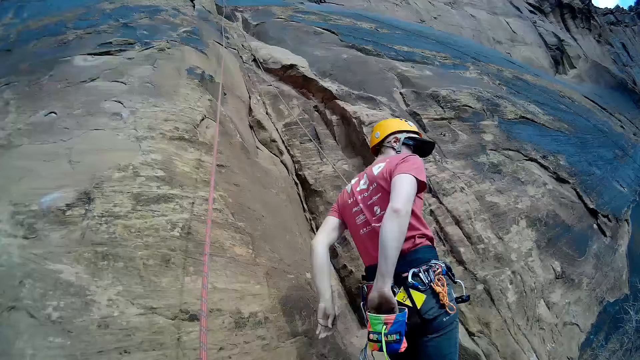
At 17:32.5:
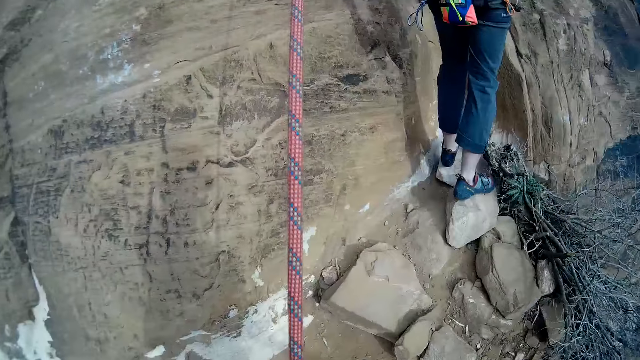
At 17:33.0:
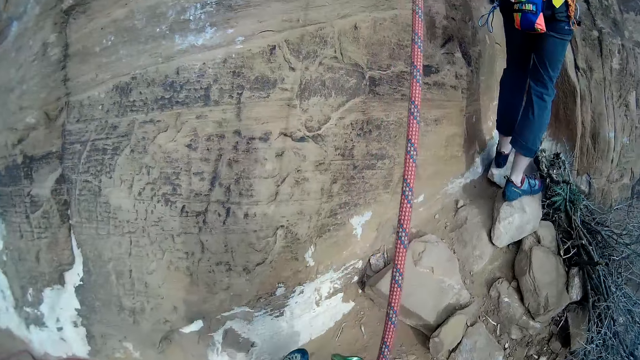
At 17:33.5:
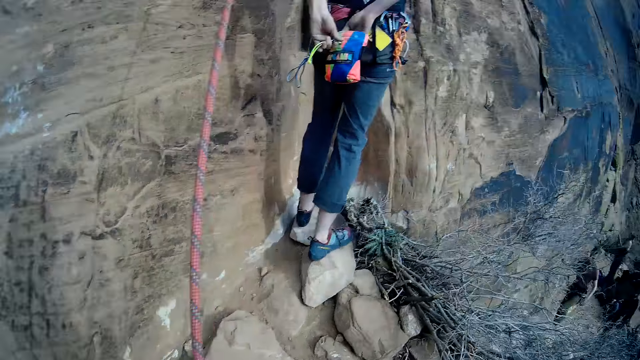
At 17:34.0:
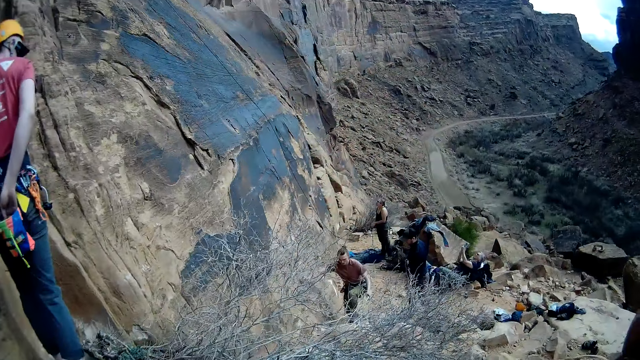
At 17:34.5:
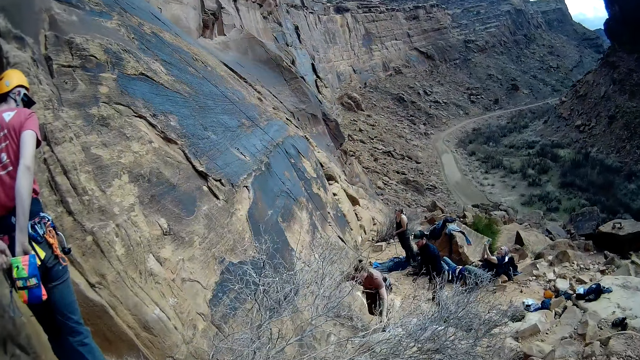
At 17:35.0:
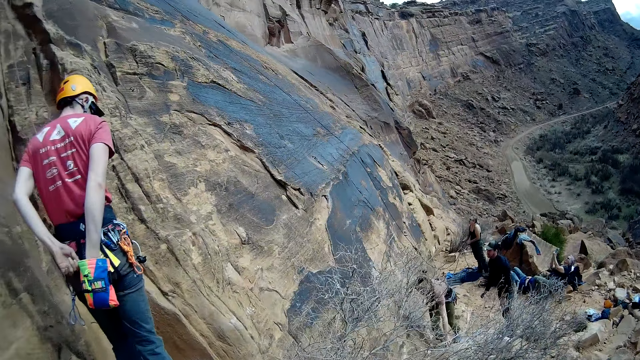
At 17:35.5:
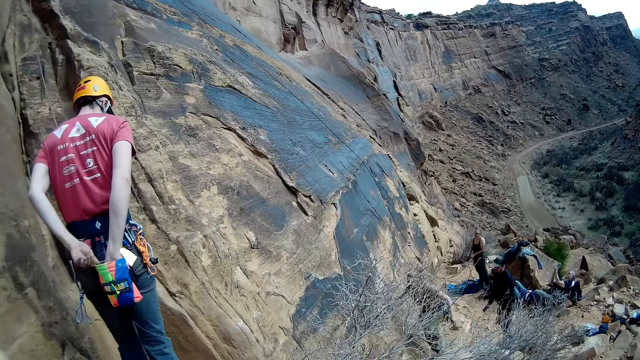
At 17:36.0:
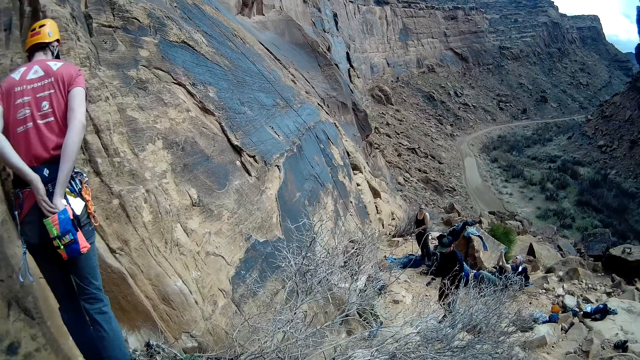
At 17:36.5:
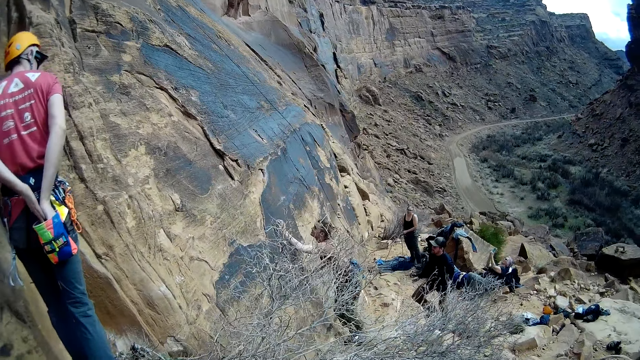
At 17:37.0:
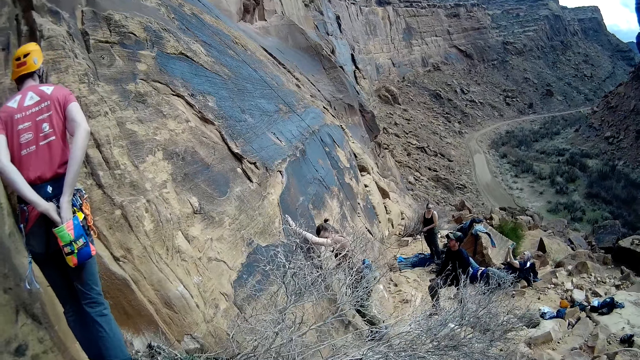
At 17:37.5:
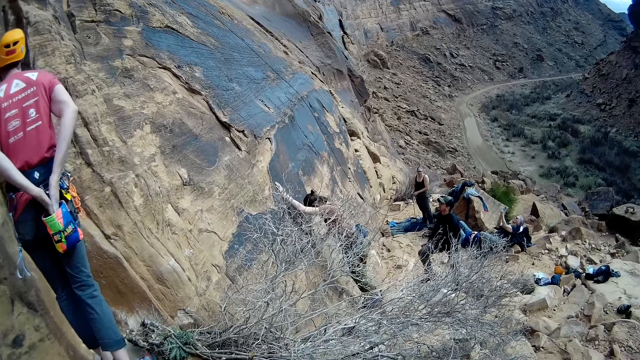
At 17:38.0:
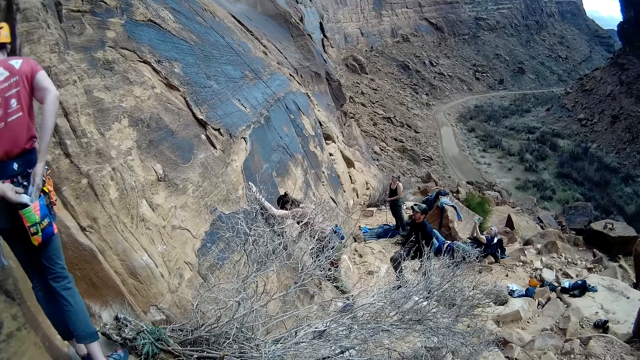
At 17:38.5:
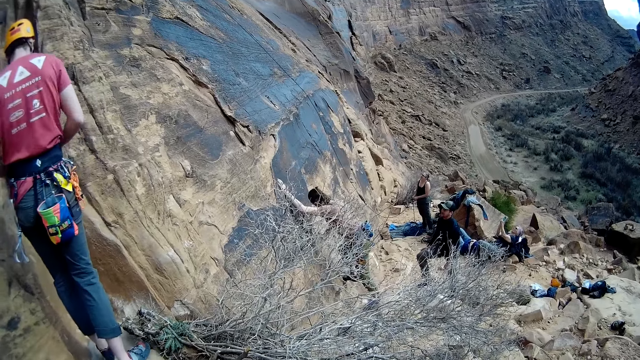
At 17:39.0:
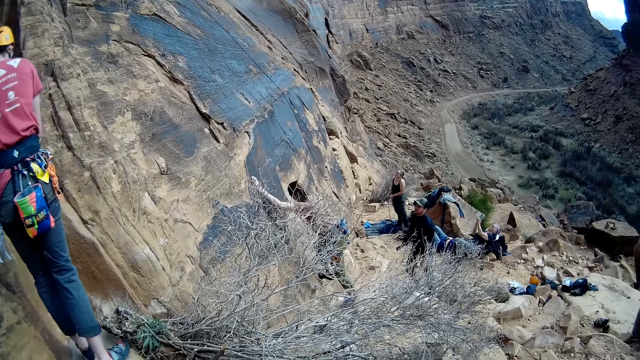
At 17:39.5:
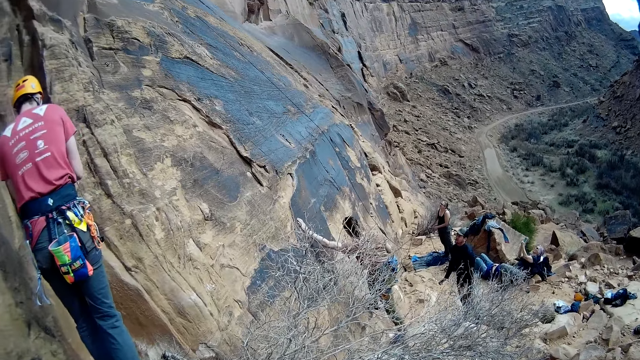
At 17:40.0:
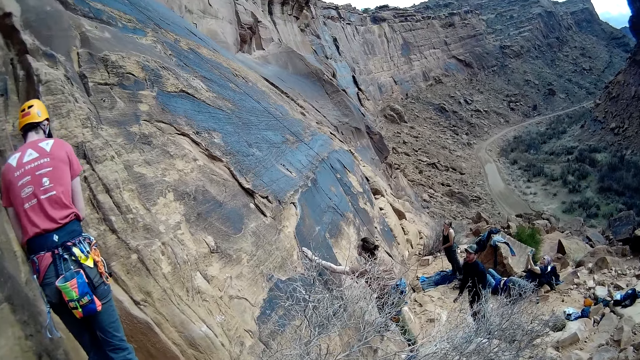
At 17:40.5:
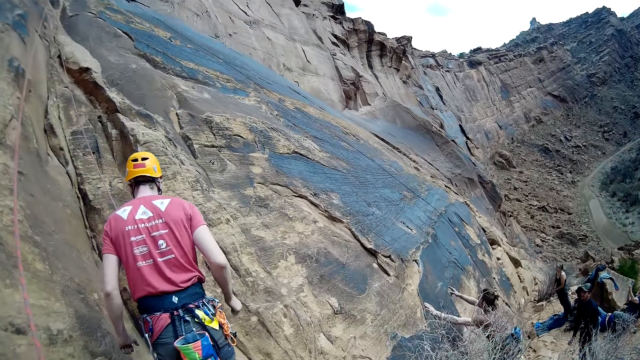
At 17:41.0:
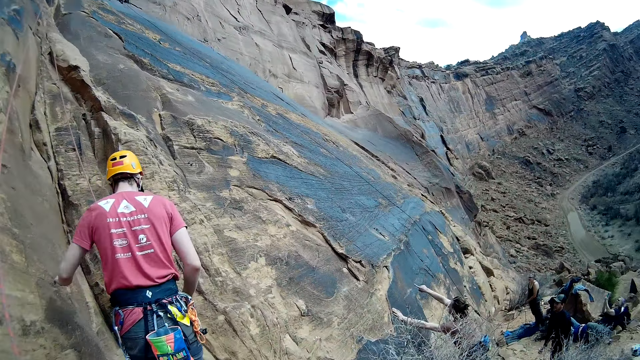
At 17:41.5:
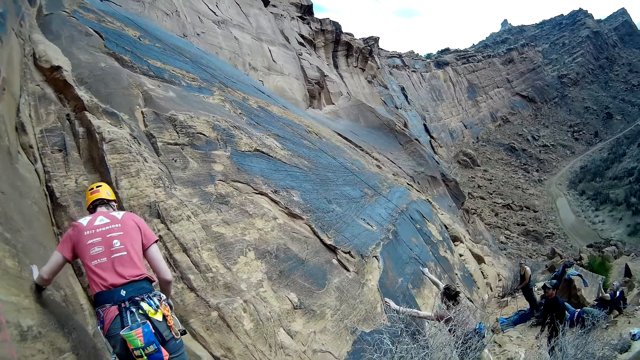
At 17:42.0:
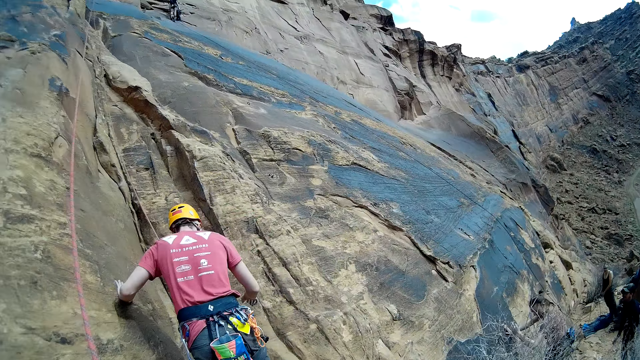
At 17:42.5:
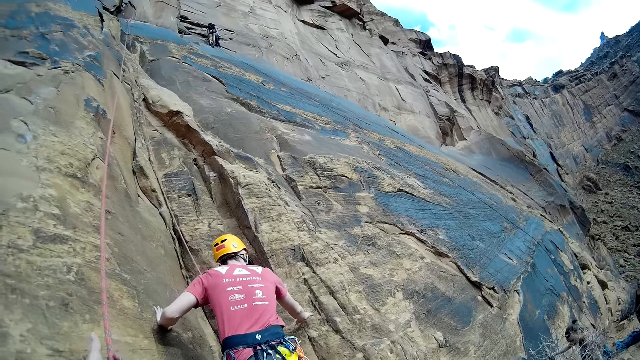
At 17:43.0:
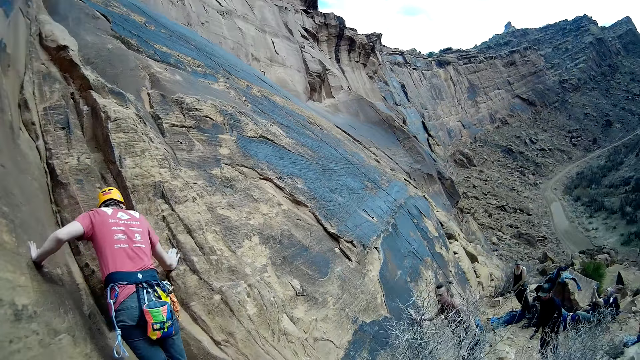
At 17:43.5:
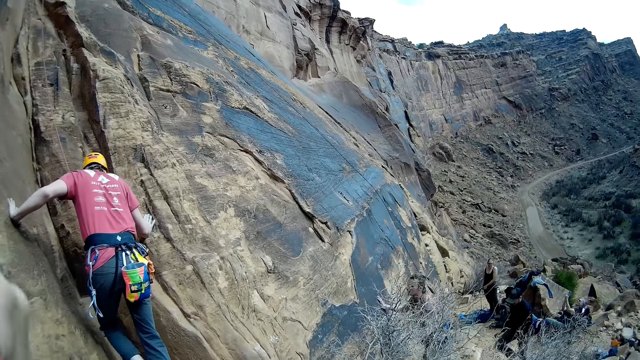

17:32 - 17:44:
A man gets items from a bag tied round his waist. The man puts hands in the bag. The camera wearer turns the camera around. The man looks to the side, looks to the cliff, rubs both hands in the bag and supports his left hand on the cliff.

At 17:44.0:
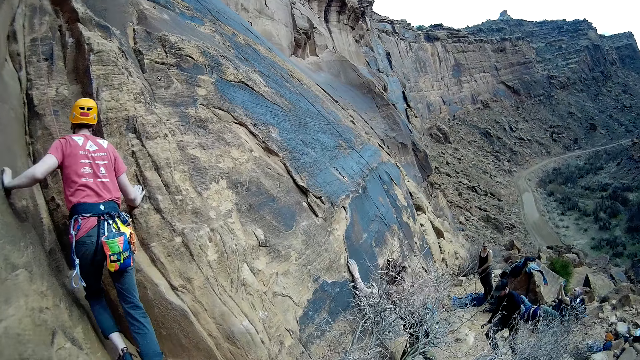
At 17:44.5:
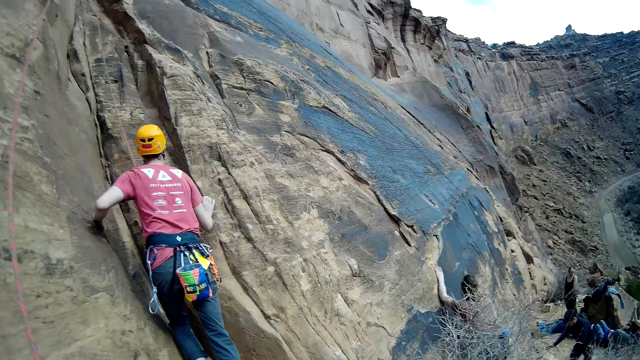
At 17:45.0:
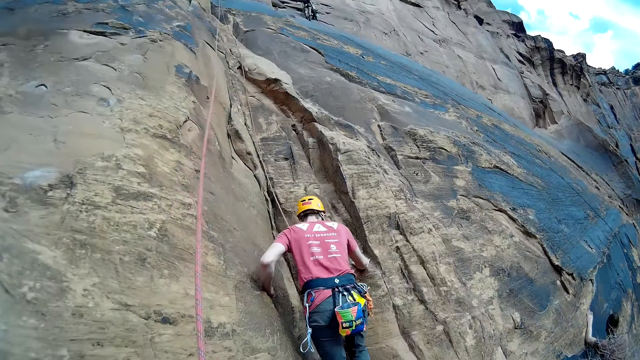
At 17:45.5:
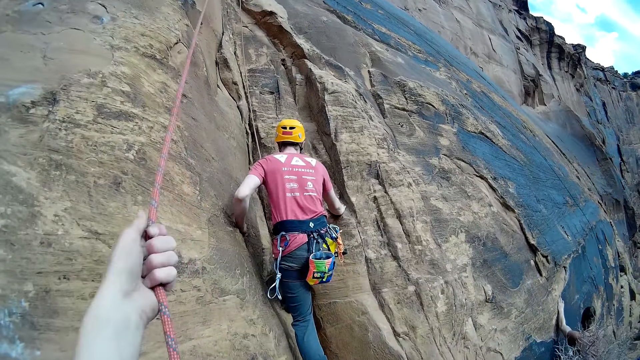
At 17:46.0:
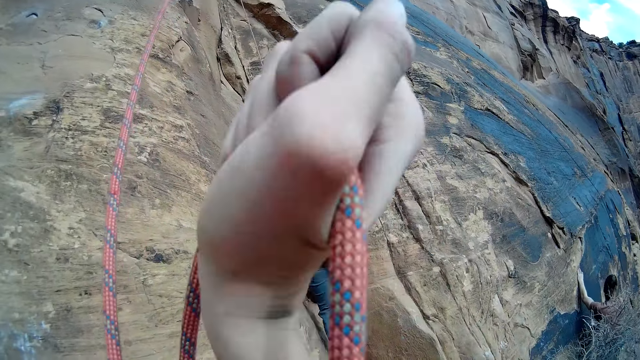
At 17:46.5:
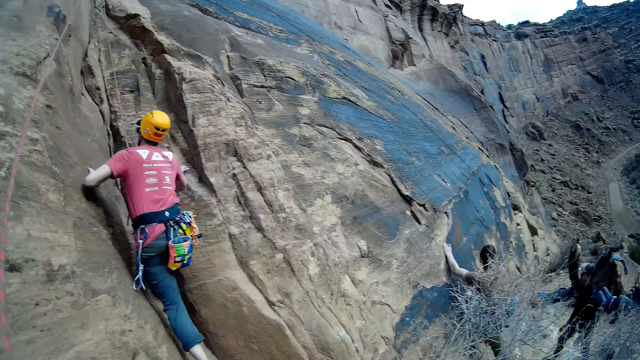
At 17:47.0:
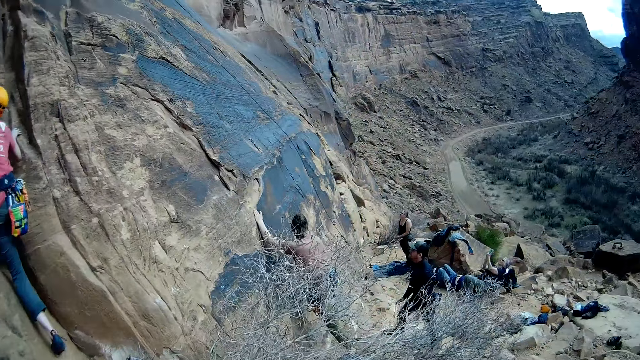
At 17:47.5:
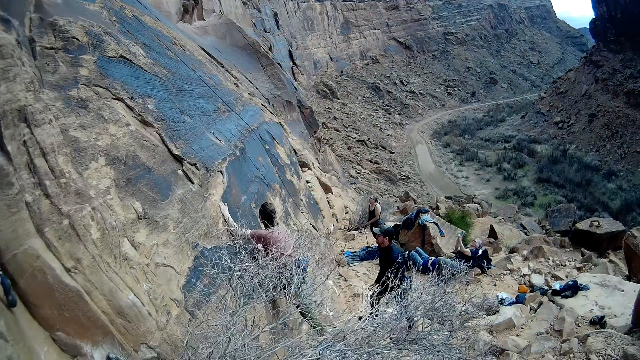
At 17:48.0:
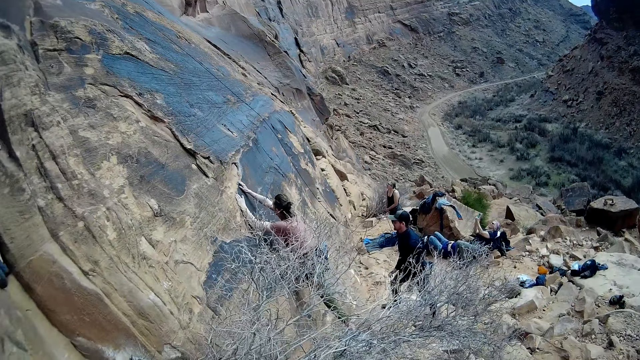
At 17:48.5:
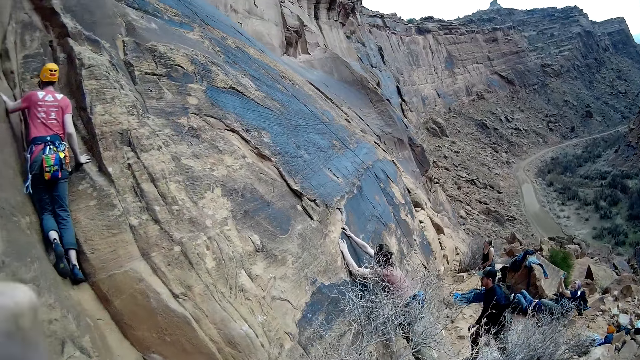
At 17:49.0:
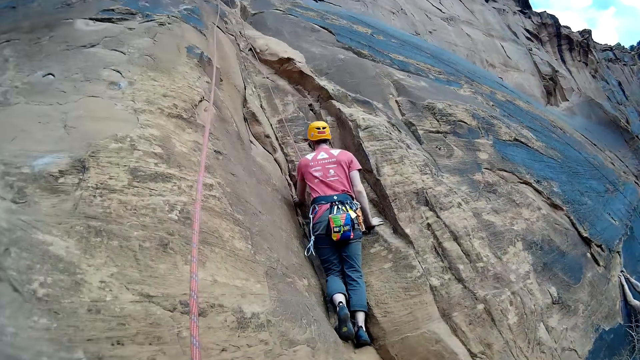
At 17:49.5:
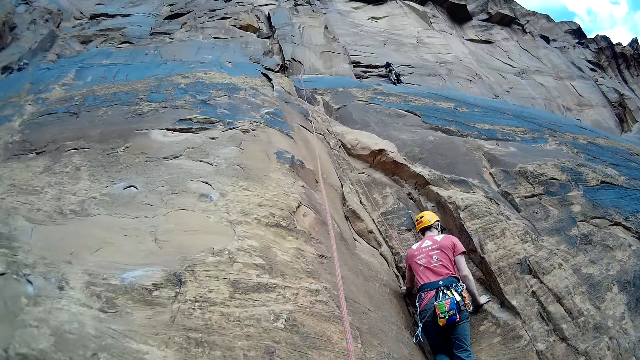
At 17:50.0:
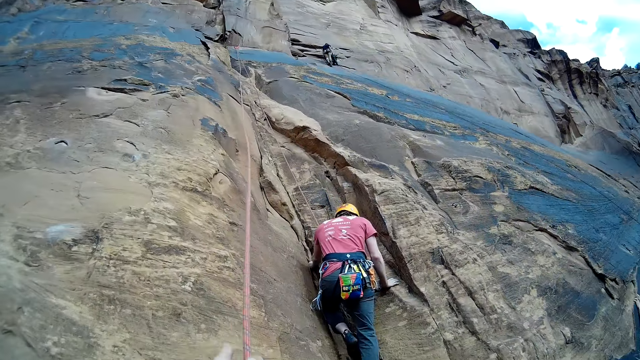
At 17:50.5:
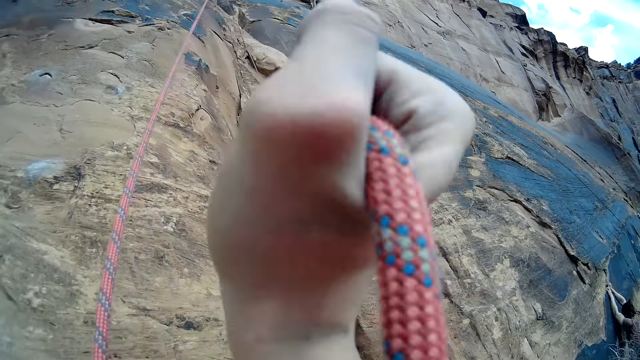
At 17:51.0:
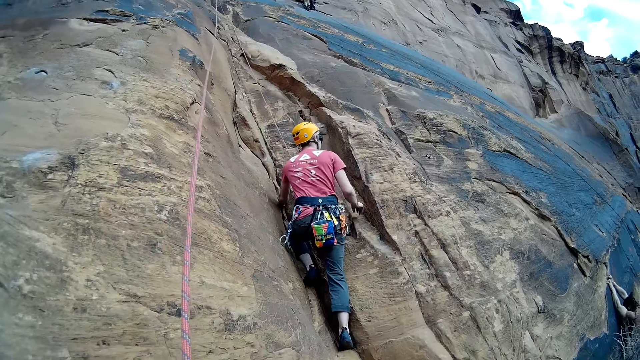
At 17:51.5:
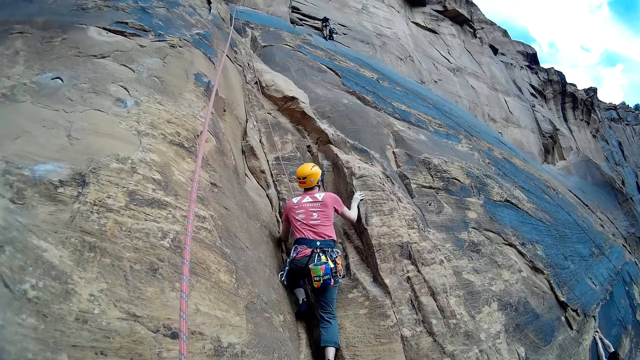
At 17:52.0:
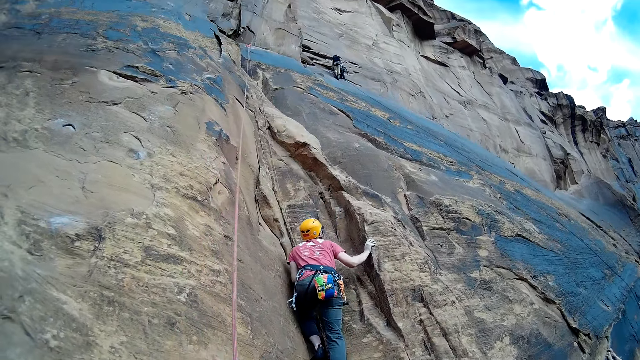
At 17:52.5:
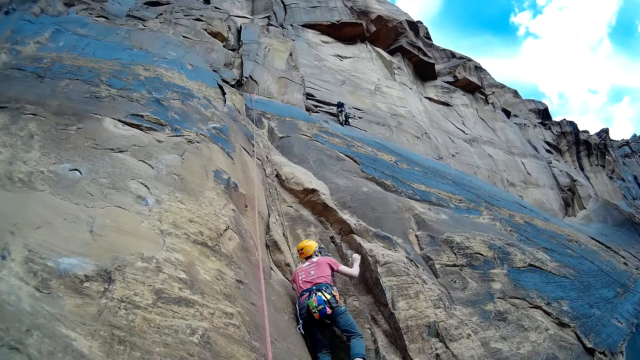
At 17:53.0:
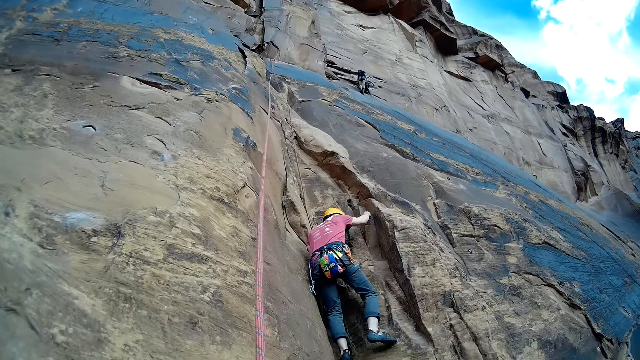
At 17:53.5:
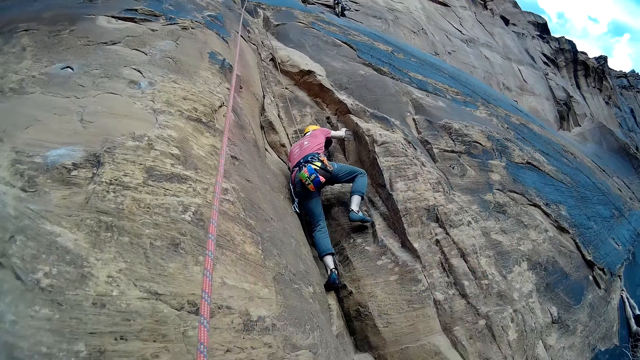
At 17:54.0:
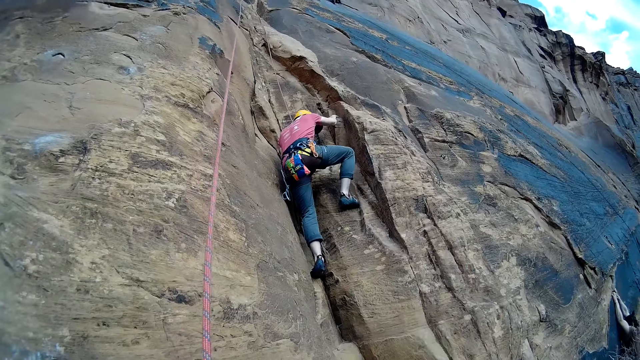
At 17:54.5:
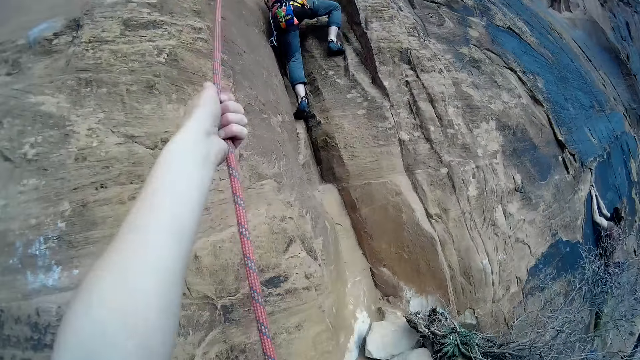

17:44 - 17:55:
A man goes up the cliff. The camera wearer holds a rope and pulls the climbing rope. They turn the camera around. The man looks to the side and goes up the cliff.
